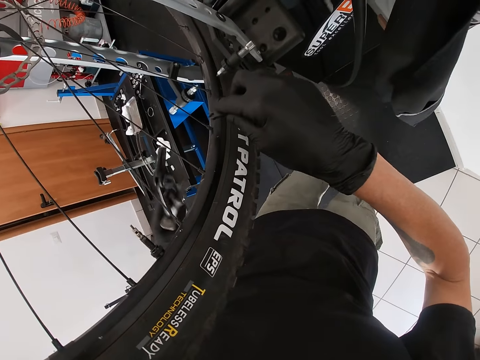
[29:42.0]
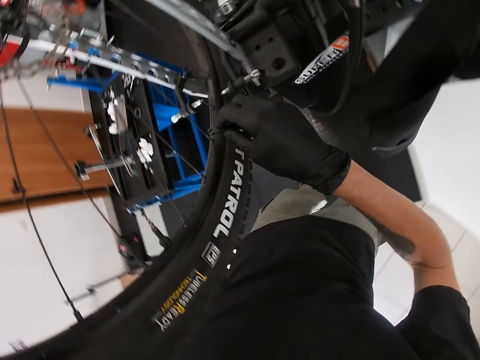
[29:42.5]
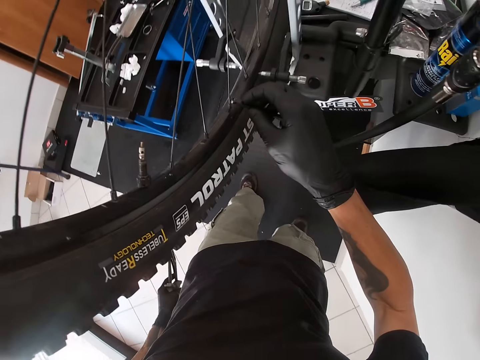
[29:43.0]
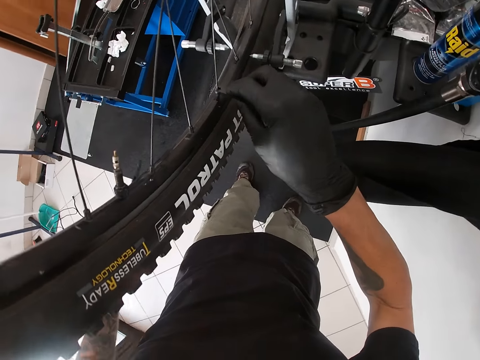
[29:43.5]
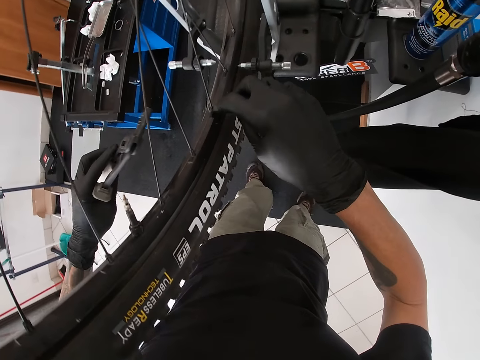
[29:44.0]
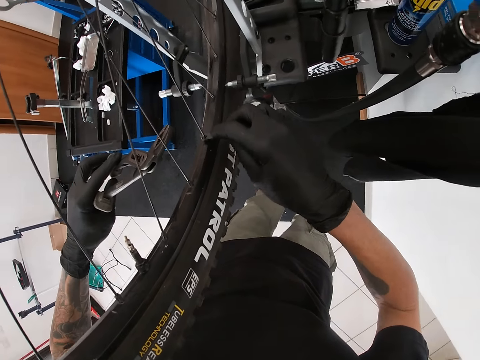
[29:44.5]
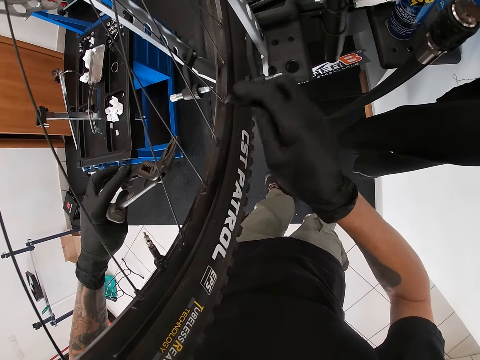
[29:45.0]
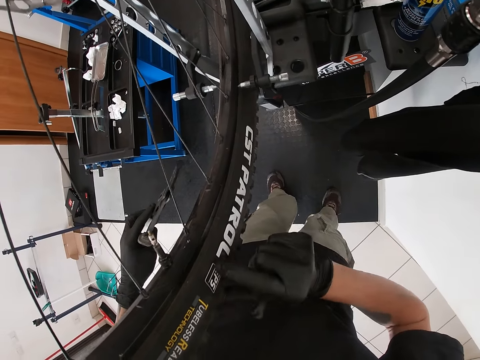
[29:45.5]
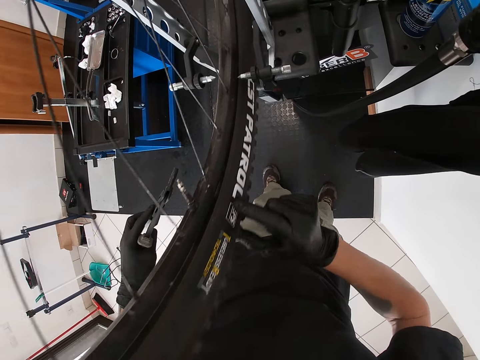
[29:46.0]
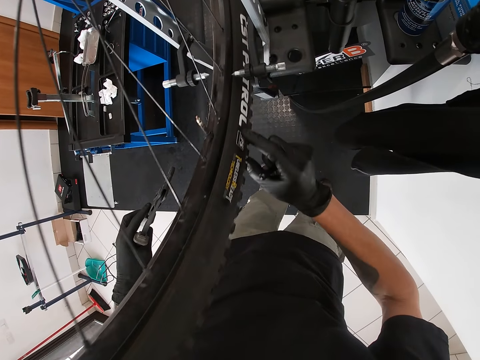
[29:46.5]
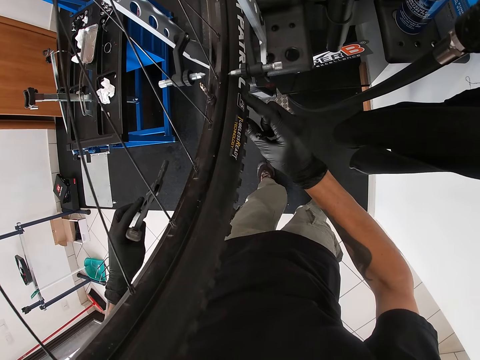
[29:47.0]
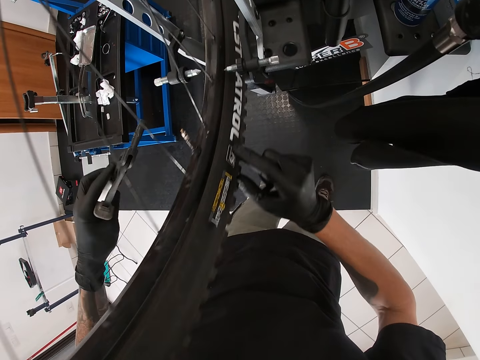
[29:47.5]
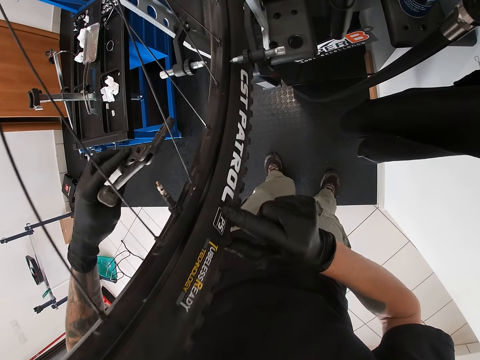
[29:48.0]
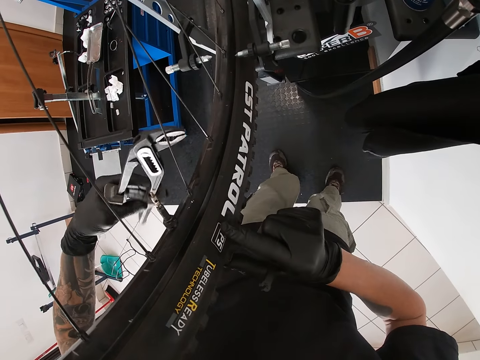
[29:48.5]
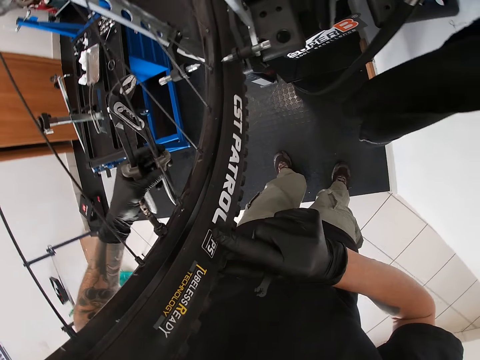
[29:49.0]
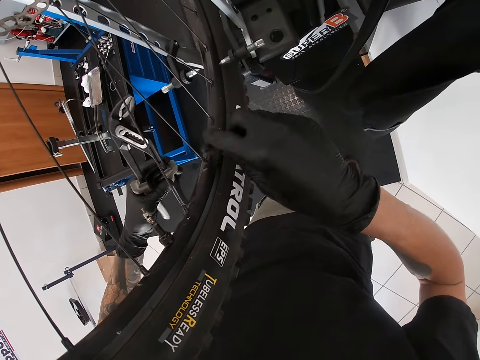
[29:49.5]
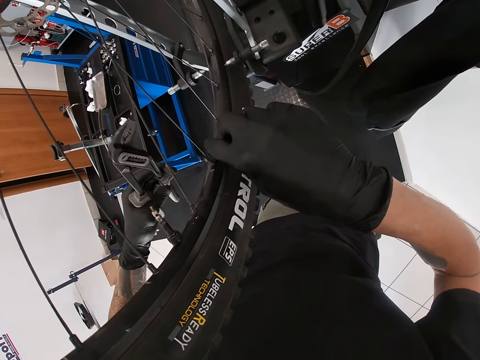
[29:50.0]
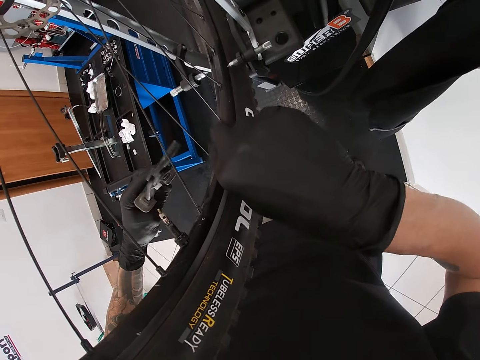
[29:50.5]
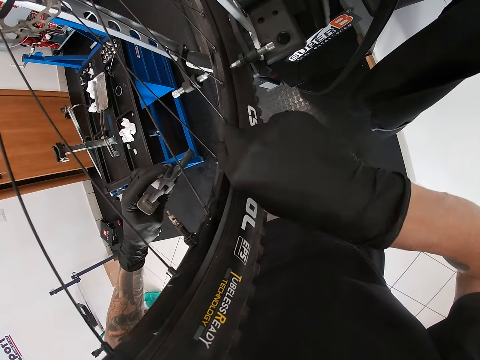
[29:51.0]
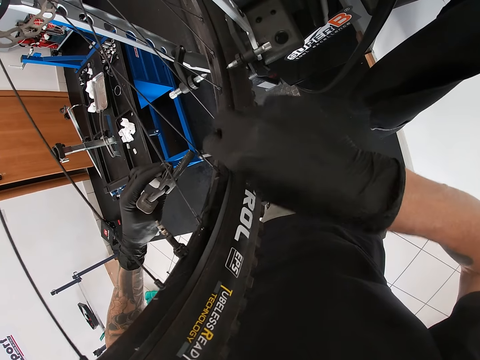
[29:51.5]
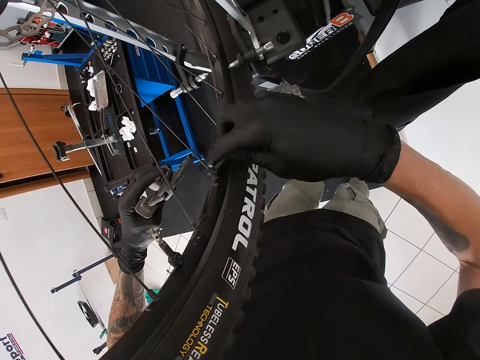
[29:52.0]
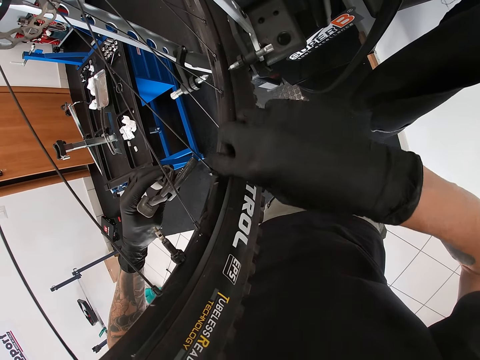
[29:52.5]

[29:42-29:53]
The camera wearer tightens a spoke nipple with the spoke wrench in his right hand. He spins the tire anticlockwise with his right hand. He rotates the wheel clockwise. He tightens a spoke nipple with the spoke wrench in his right hand.

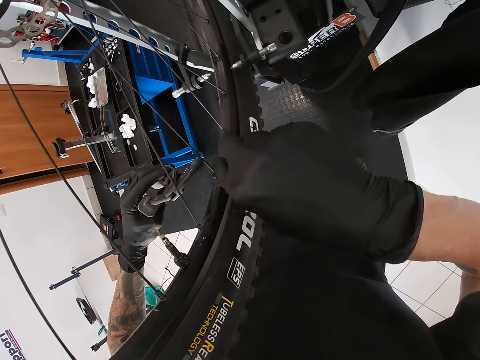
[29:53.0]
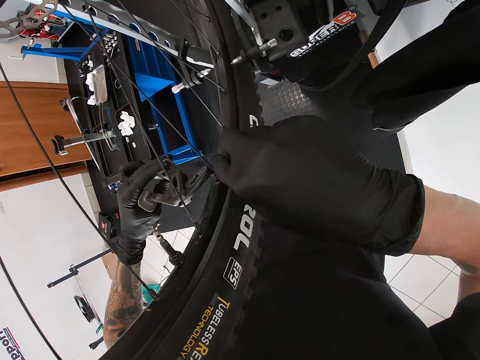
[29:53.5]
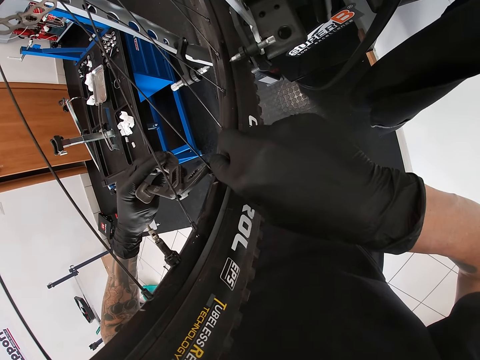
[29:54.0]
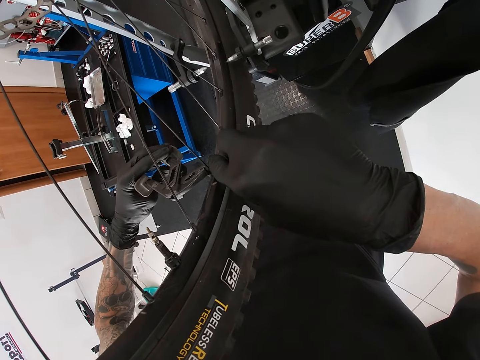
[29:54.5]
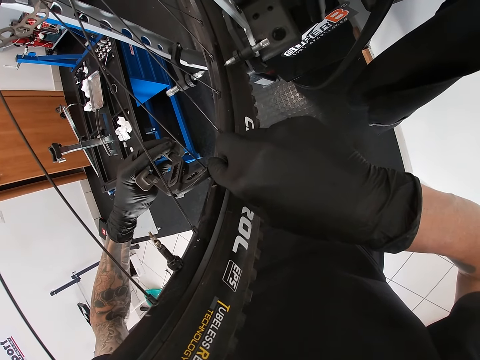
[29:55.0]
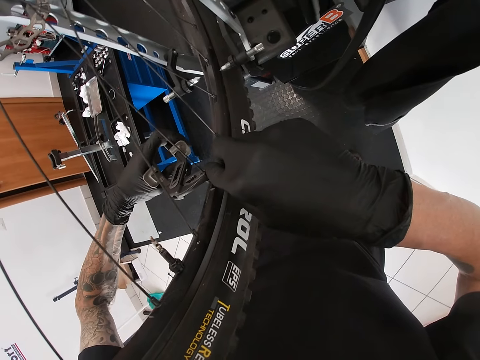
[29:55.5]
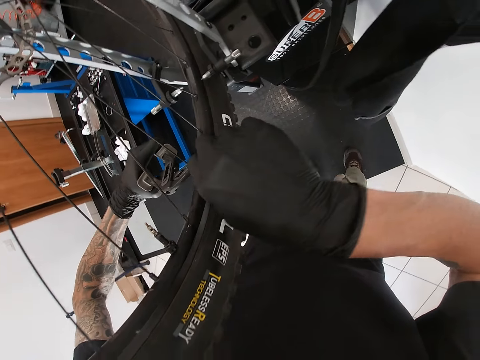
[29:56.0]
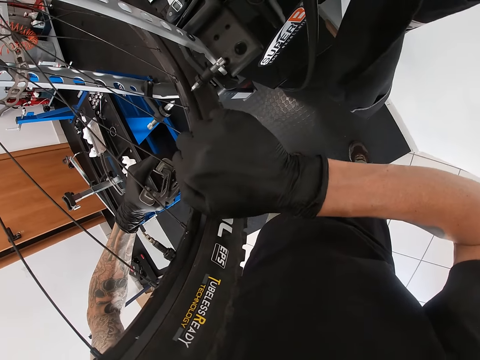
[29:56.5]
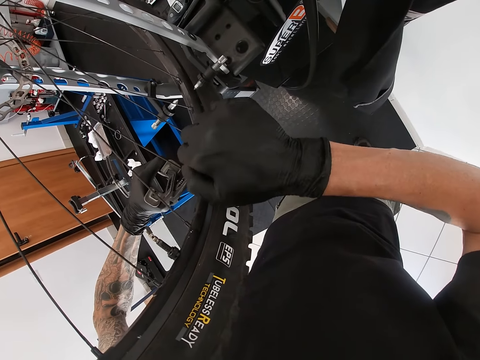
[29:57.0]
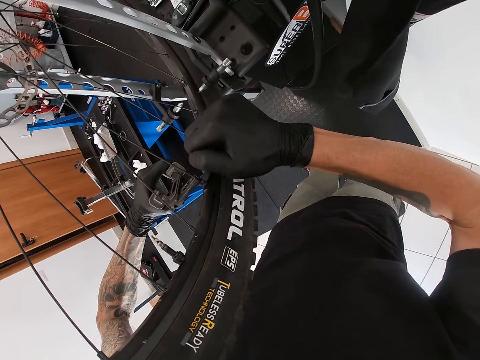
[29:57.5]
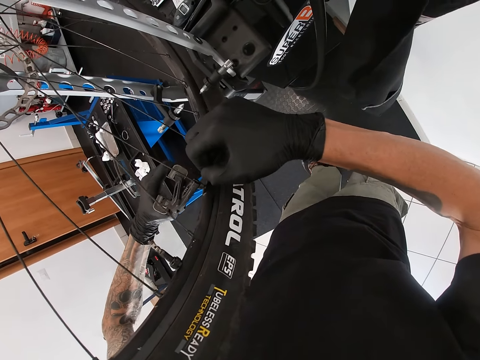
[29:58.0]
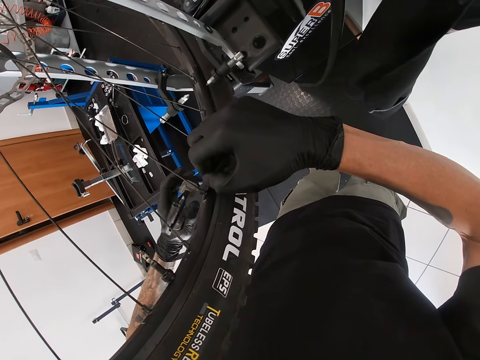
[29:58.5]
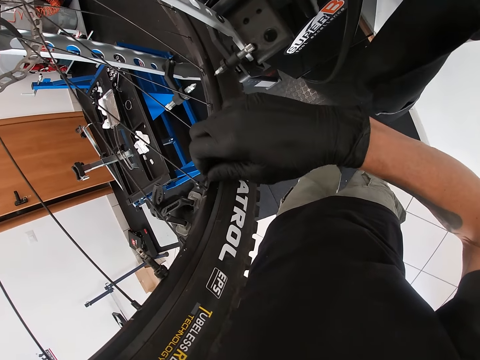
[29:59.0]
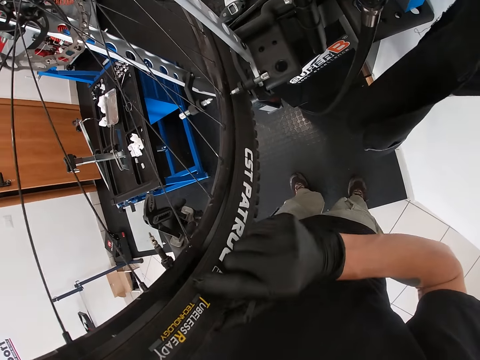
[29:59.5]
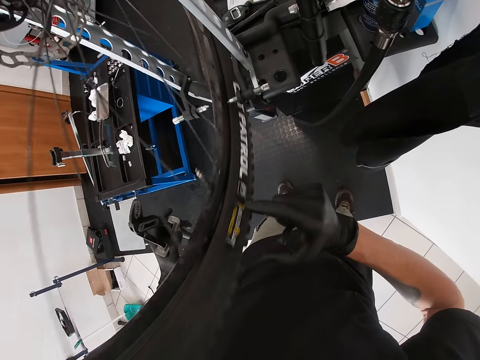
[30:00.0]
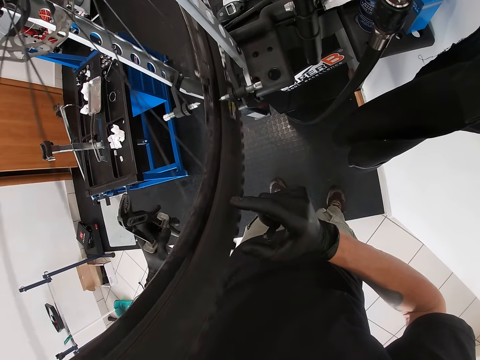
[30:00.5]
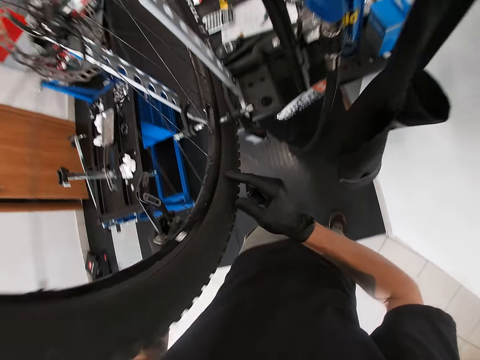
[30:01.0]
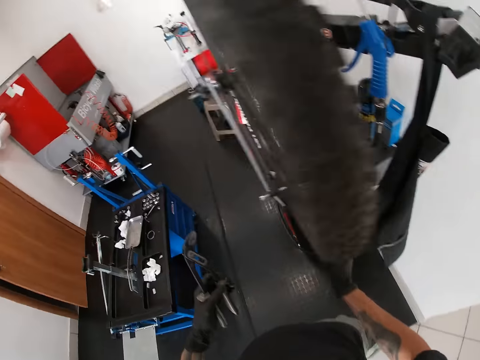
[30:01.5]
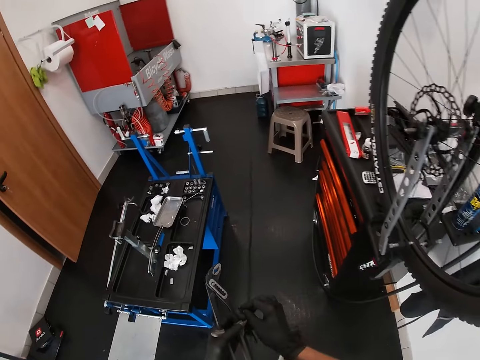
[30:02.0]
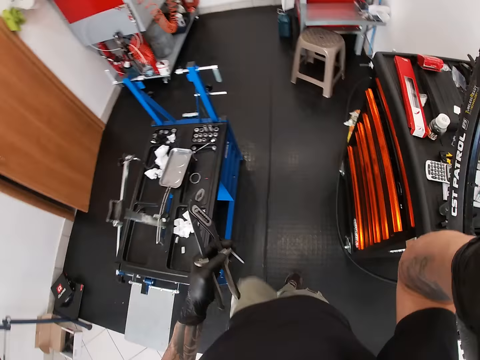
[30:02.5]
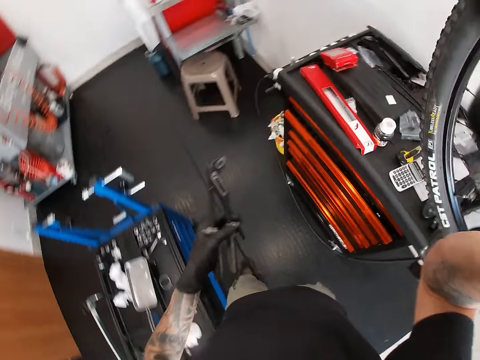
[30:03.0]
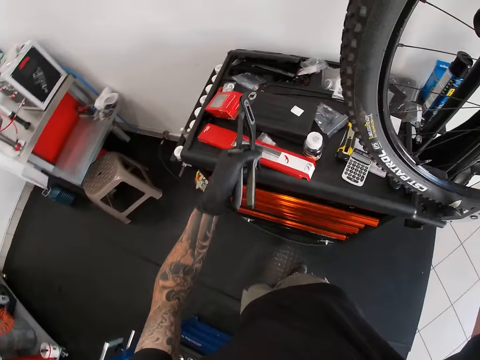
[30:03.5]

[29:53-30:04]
The camera wearer holds down the spoke with the pair of pliers in his left hand. He tightens the nut. He spins the tire anticlockwise with his right hand. He raises his right hand to his face. He walks in the room and drops the pliers on the working table.
